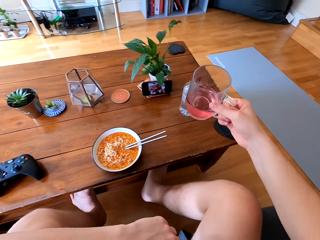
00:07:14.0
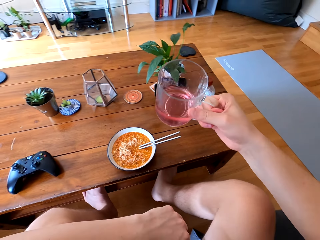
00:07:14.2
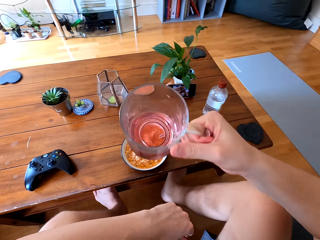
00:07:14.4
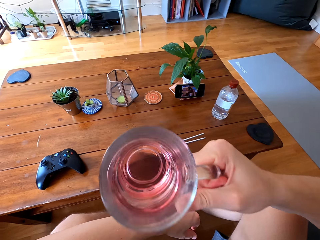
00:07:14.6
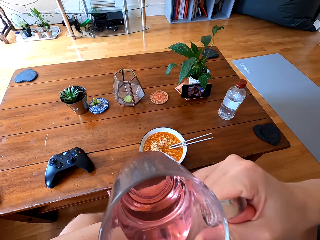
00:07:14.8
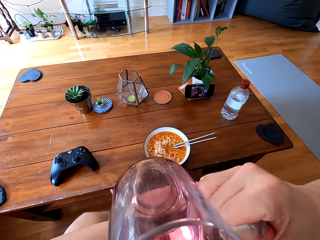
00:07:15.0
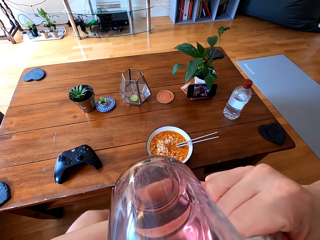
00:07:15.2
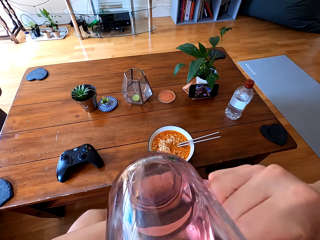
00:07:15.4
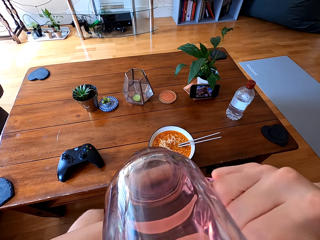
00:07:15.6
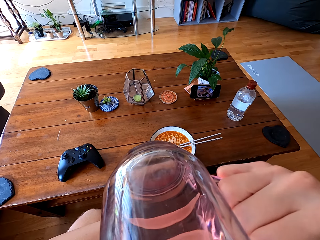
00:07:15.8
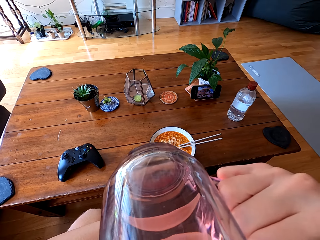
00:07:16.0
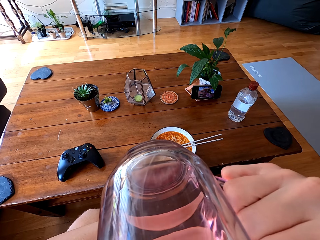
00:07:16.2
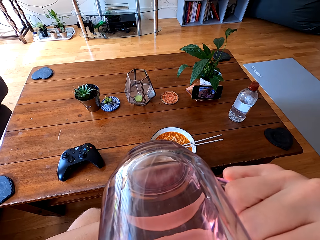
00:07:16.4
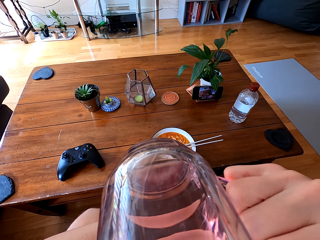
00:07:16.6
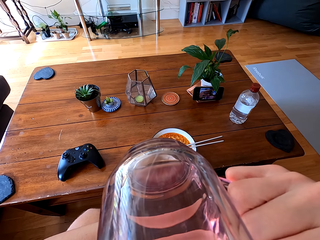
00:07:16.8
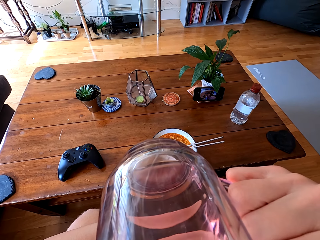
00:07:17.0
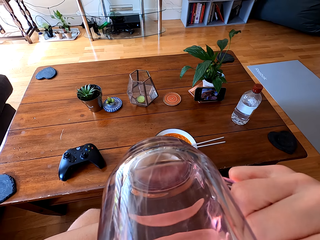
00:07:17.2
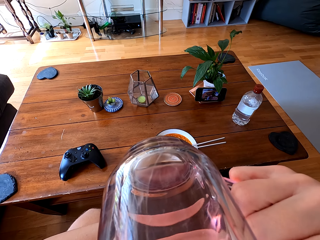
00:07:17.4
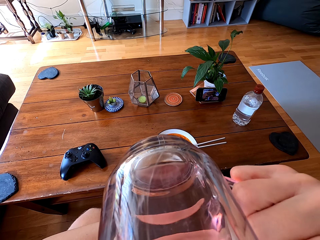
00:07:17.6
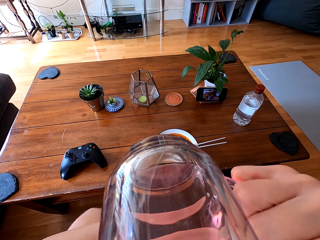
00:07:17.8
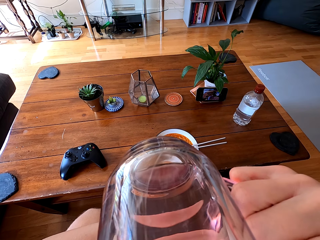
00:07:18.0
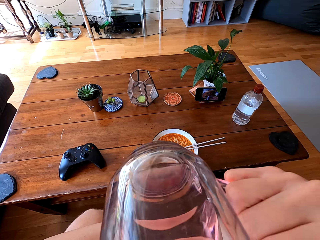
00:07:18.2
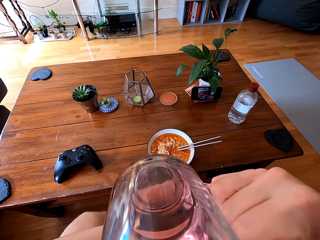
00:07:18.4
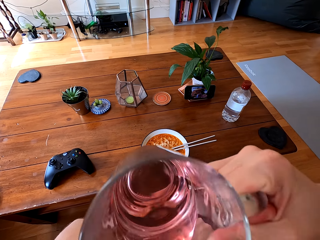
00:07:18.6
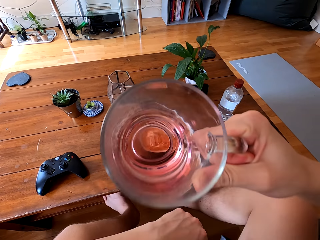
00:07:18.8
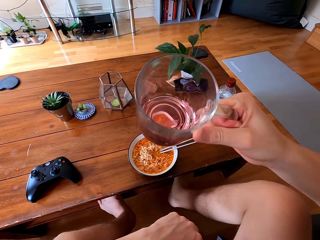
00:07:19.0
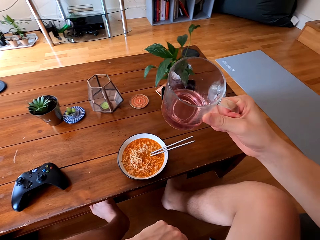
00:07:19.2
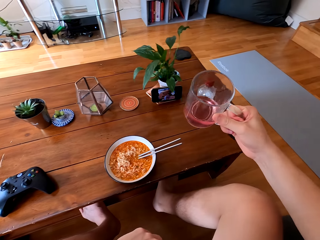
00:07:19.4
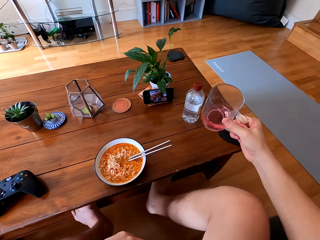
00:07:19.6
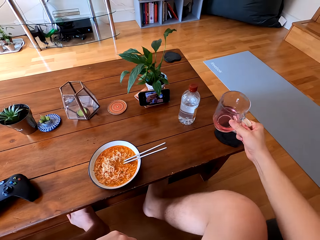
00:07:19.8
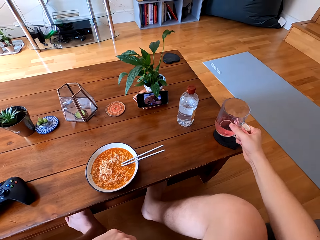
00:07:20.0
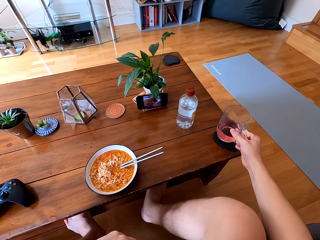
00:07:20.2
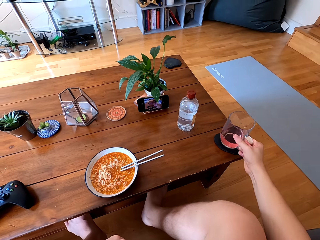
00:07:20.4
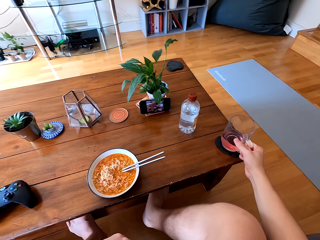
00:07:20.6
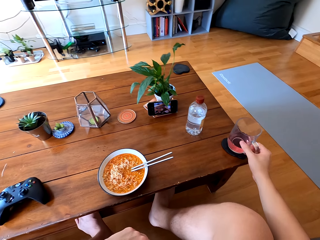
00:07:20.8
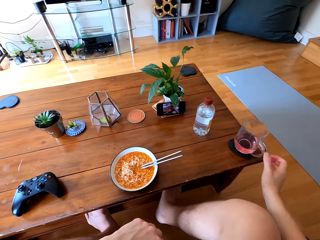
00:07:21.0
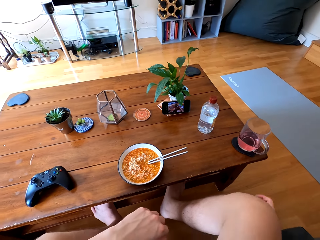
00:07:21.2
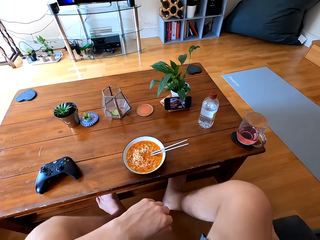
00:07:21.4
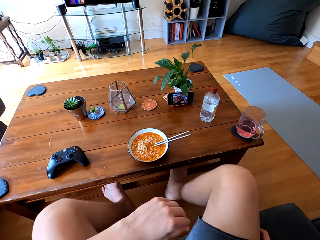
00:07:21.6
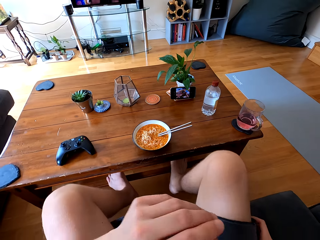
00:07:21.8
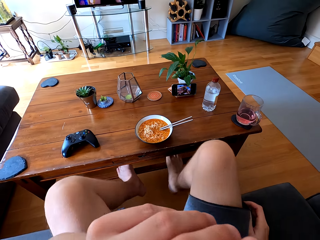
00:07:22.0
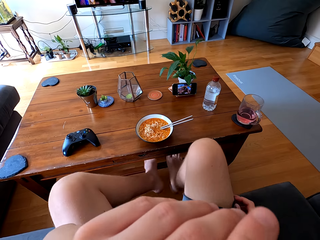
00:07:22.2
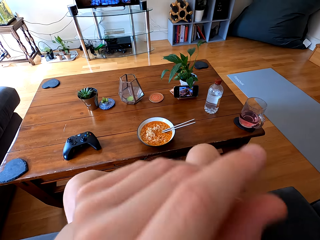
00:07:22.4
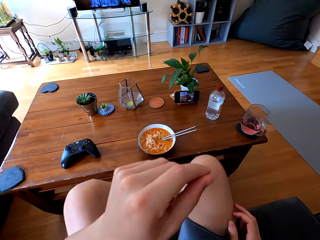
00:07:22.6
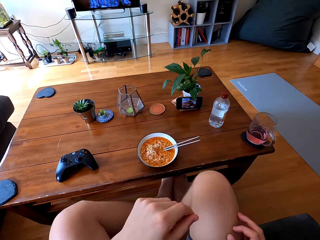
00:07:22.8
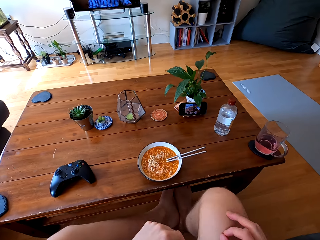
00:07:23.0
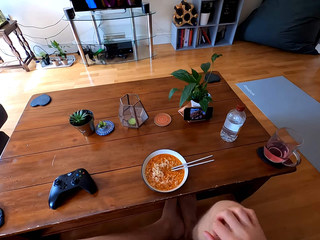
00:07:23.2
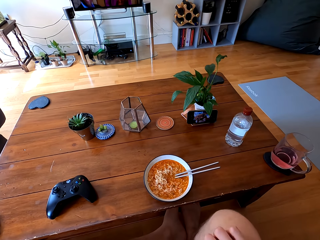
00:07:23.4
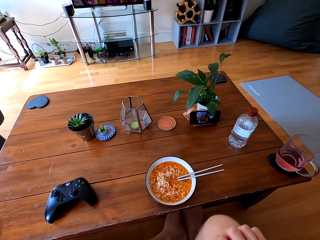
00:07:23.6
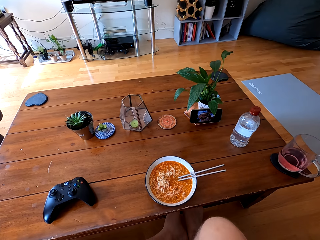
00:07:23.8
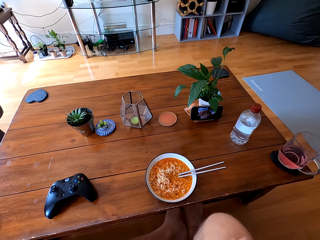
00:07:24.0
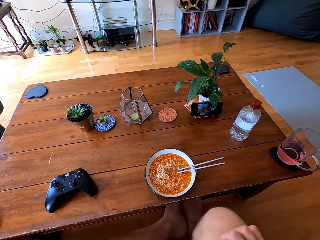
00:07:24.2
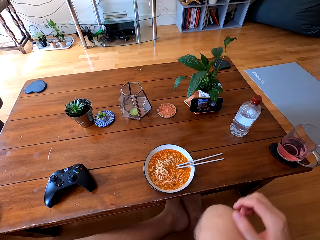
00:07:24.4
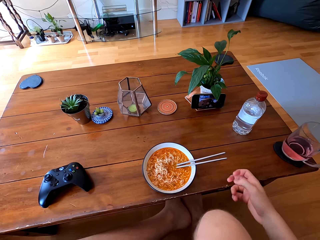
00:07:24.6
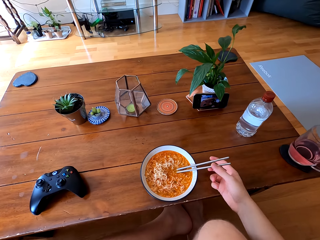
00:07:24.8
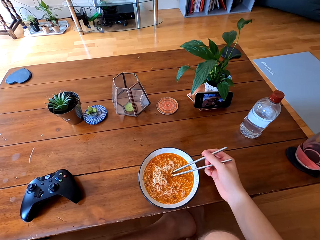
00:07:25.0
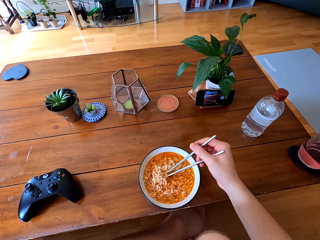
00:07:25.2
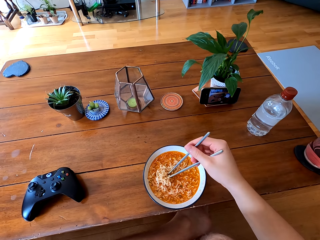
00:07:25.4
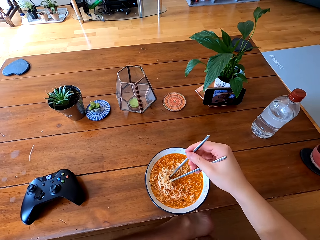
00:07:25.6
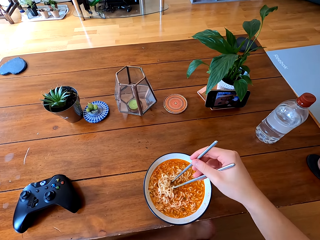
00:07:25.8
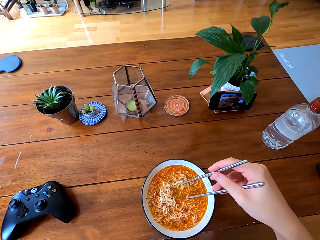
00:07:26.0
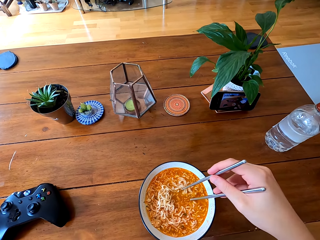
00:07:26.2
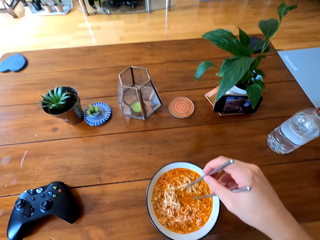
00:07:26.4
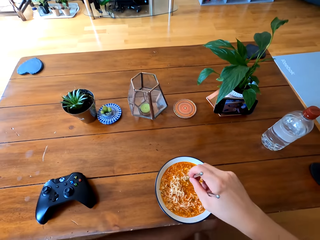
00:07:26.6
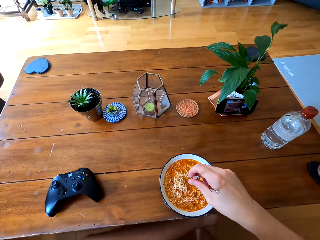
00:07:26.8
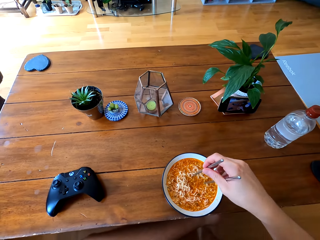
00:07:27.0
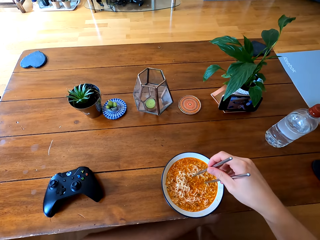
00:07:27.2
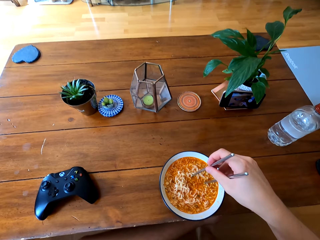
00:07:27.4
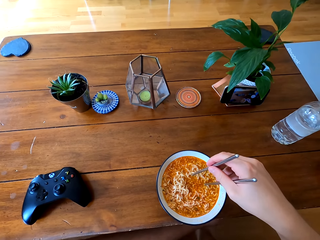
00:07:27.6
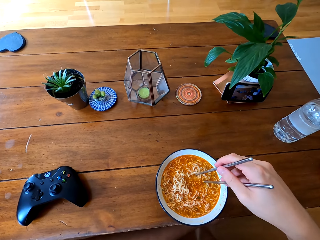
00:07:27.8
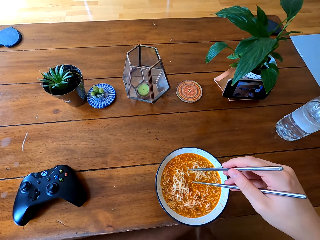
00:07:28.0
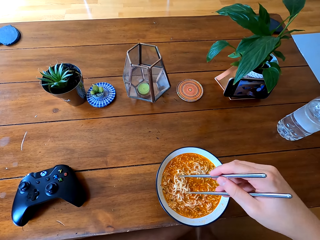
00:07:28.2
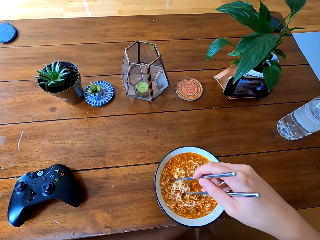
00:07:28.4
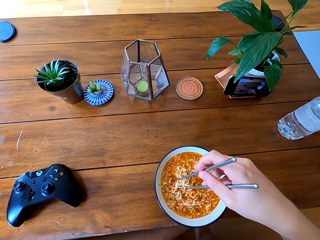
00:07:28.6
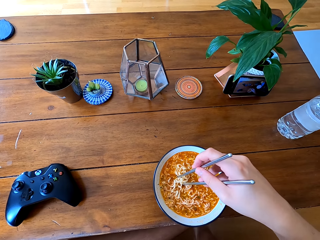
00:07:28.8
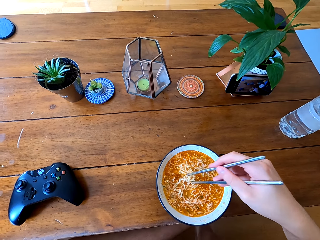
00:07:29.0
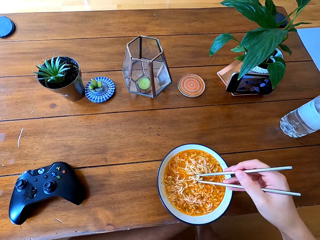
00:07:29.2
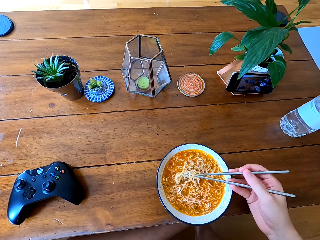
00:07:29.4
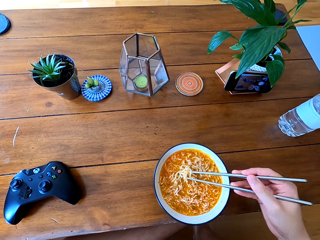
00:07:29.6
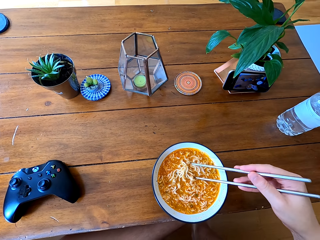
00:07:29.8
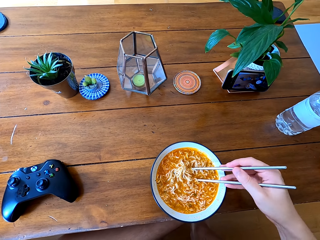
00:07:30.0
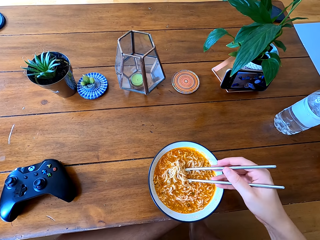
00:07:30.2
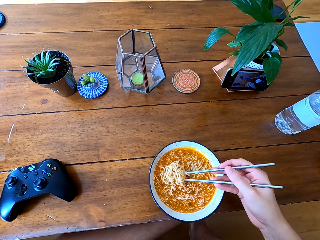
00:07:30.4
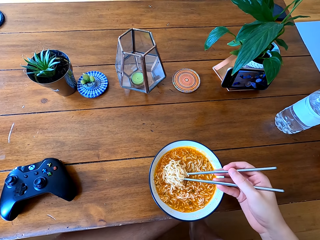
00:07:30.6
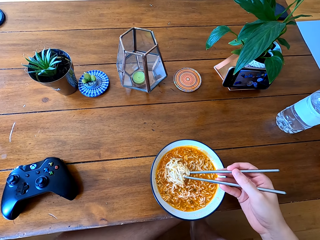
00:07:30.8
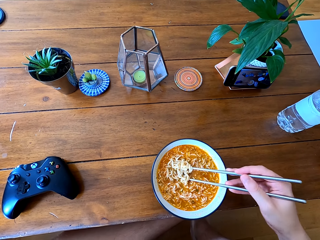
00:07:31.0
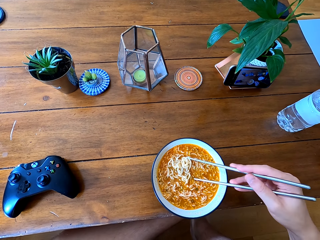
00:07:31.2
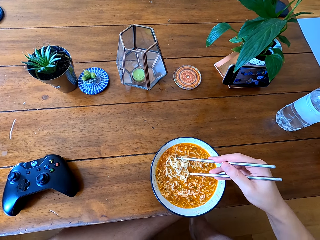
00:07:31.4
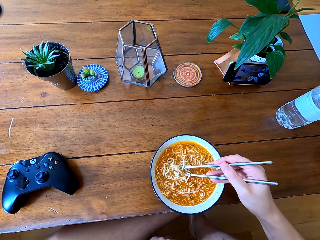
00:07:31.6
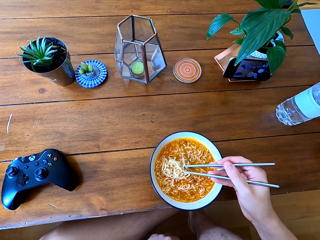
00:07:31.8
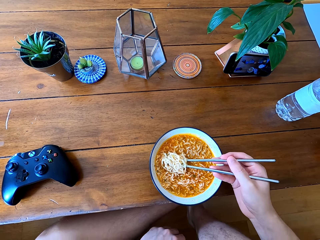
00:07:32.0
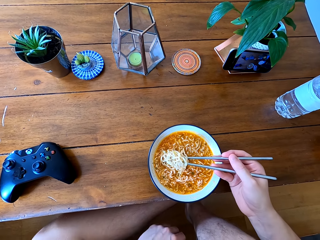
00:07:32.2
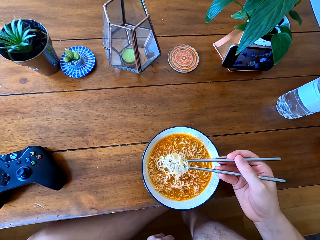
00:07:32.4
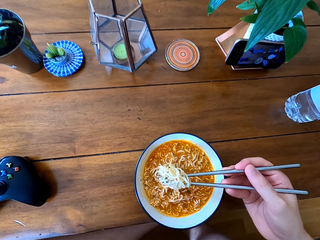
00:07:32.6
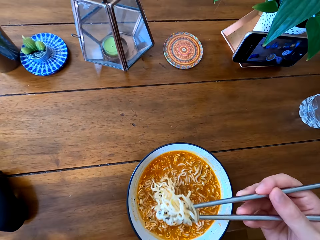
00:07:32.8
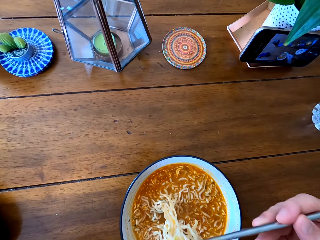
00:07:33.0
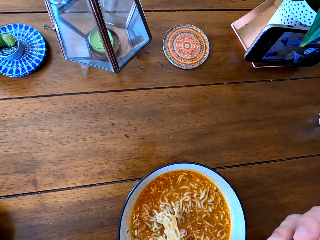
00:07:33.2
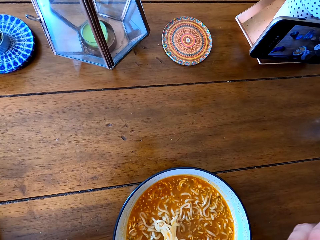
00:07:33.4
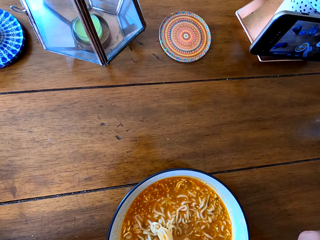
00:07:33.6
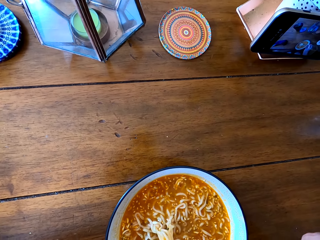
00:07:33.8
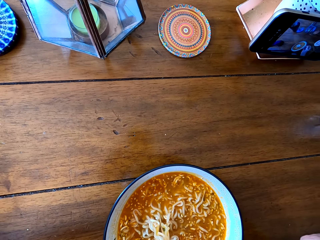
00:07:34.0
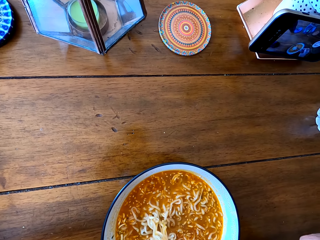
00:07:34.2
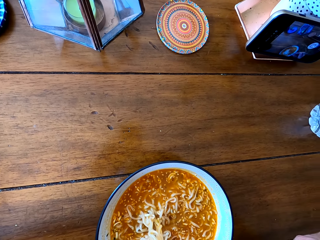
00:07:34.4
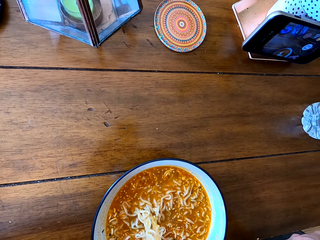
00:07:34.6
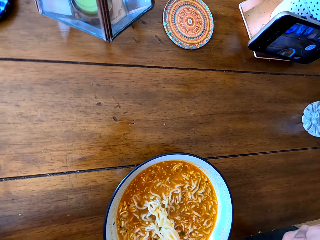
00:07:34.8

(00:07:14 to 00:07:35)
The camera wearer drinks the juice. They put the glass on the table. They wipe their nose with their hands. They watch television. They pick up the chopsticks. They hold the chopsticks. They scoop noodles with the chopsticks. They cool the noodles.
